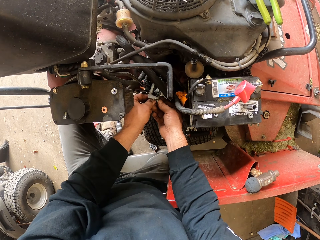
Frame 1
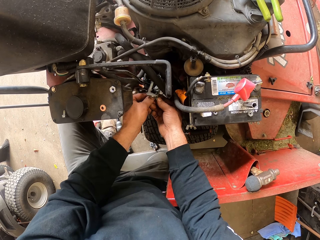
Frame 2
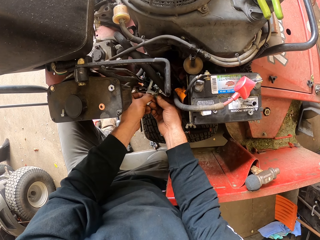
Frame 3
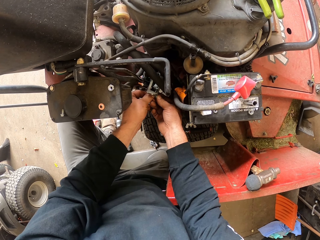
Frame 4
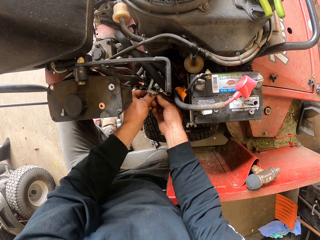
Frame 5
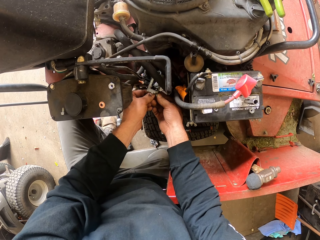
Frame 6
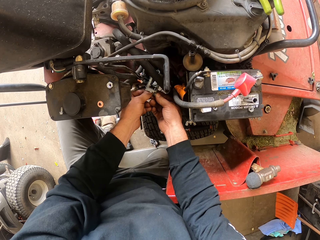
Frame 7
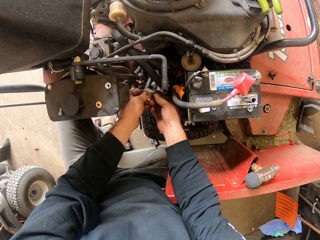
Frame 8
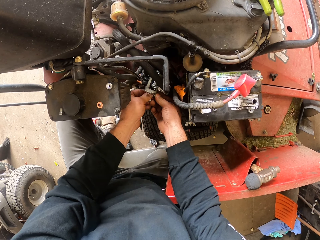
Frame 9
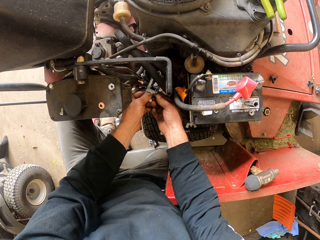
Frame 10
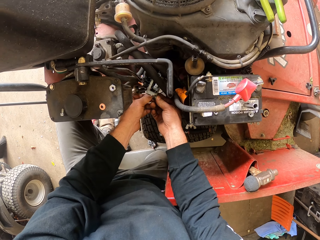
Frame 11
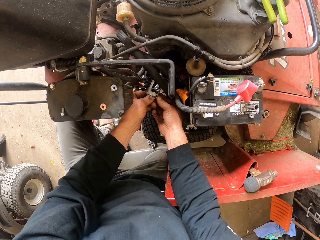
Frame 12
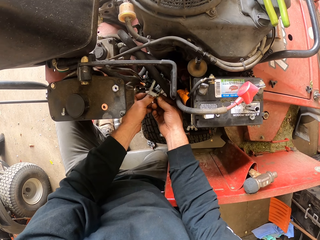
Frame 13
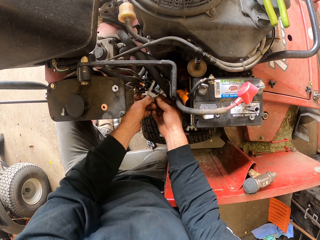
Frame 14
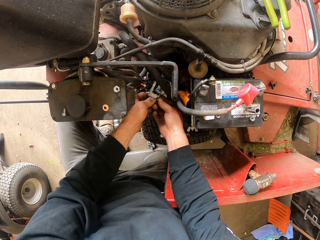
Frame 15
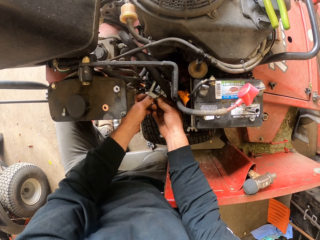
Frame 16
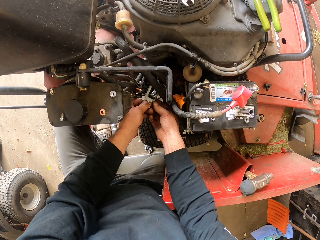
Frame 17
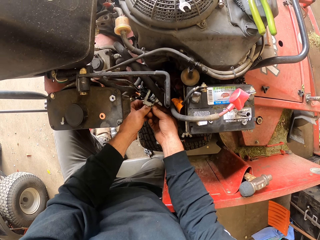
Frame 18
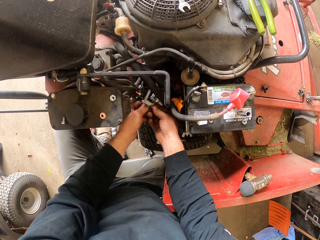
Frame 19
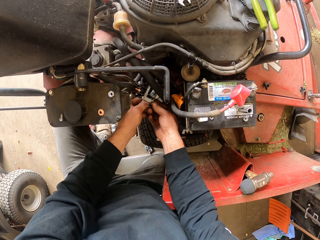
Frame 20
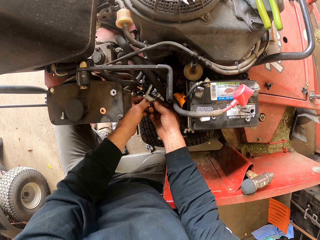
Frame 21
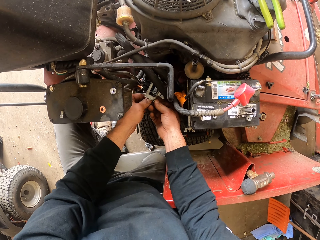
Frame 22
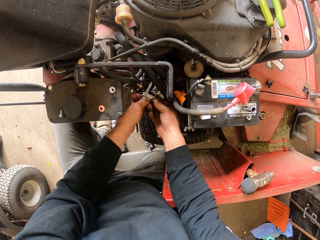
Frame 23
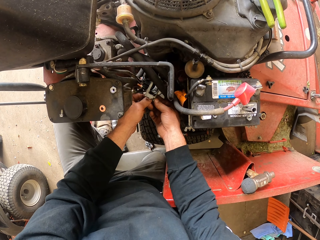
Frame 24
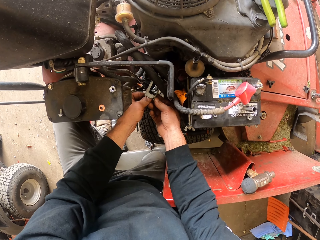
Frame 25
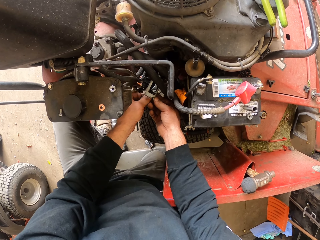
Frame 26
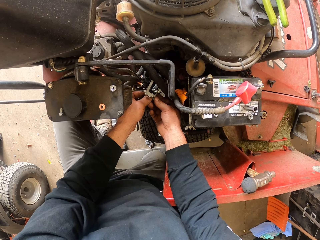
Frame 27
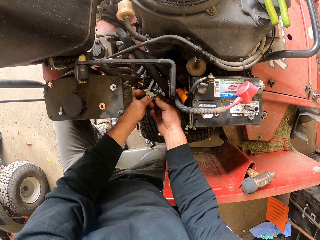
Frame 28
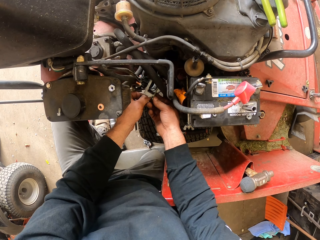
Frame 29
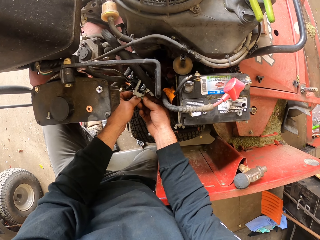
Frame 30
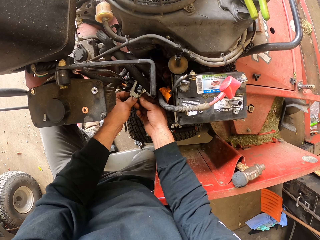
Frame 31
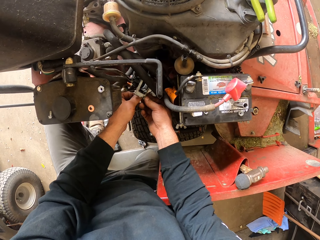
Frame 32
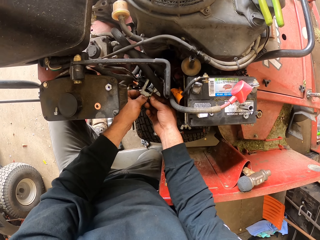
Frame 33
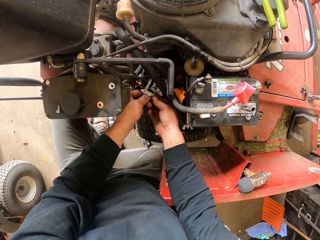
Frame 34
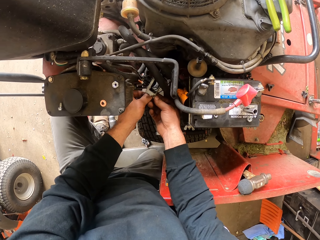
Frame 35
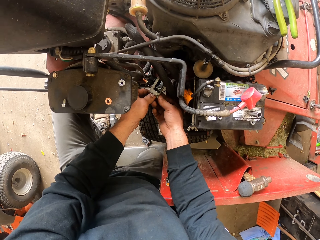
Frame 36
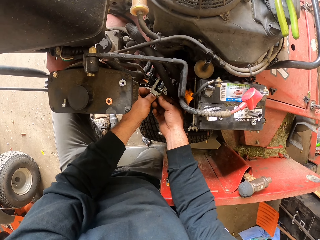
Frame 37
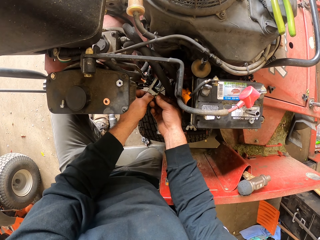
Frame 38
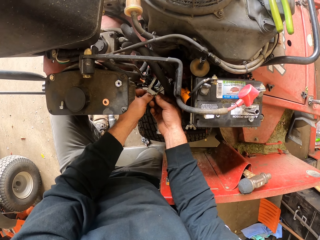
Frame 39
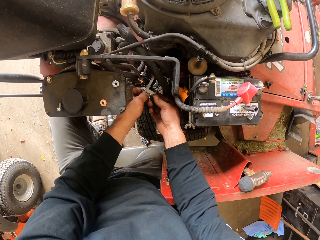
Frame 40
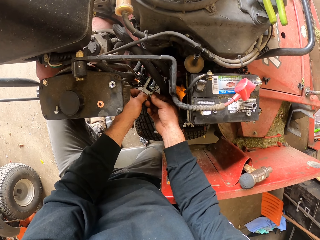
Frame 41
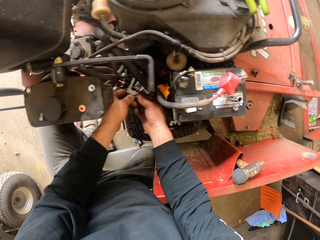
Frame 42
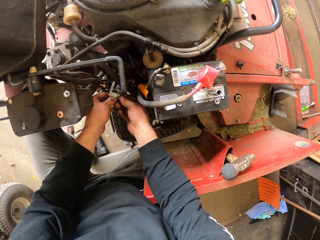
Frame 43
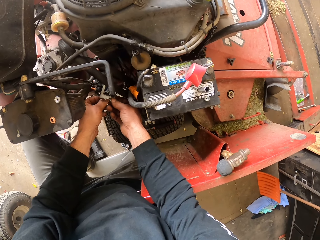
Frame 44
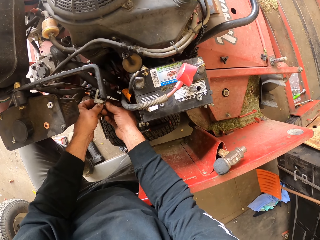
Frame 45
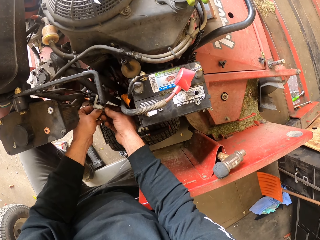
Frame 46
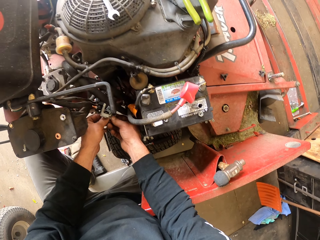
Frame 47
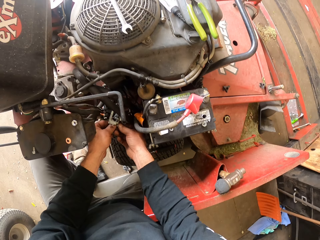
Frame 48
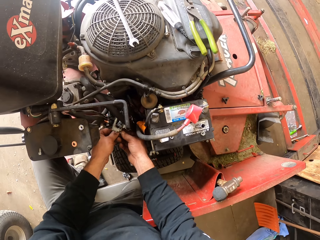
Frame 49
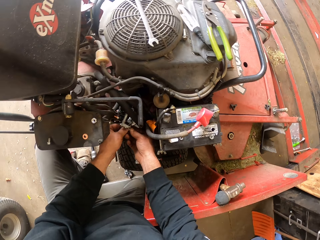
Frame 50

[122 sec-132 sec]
The camera wearer tightens a nut on the carburetor.

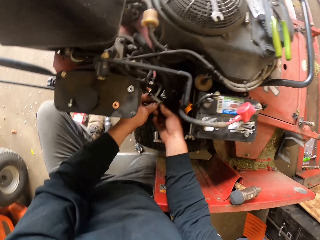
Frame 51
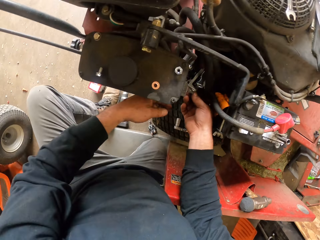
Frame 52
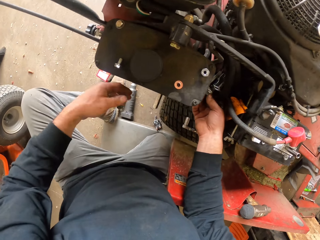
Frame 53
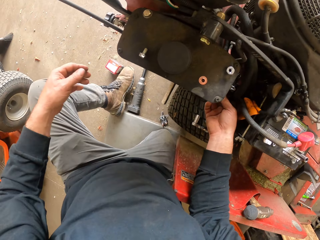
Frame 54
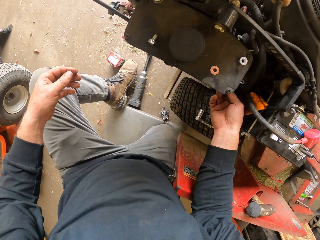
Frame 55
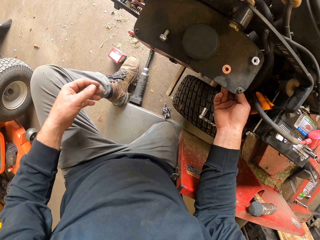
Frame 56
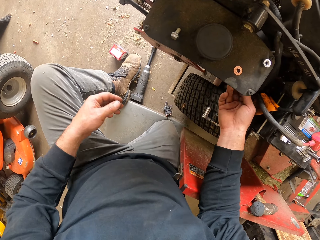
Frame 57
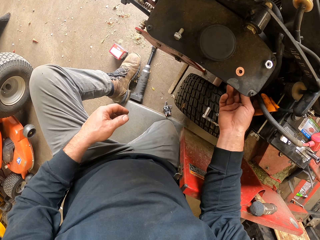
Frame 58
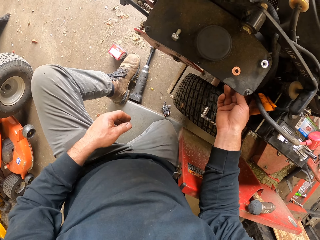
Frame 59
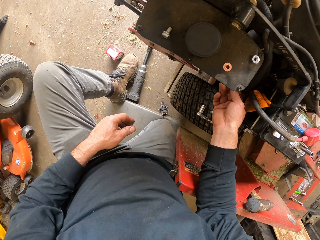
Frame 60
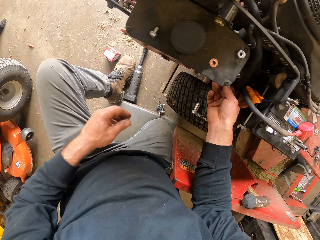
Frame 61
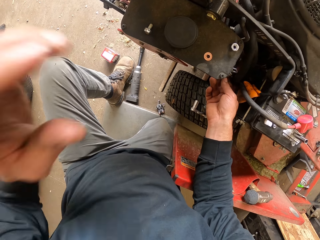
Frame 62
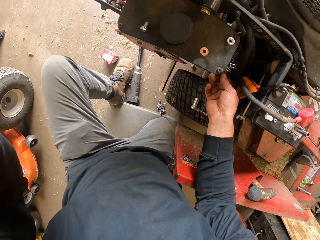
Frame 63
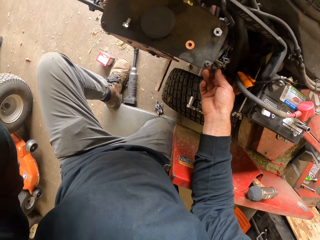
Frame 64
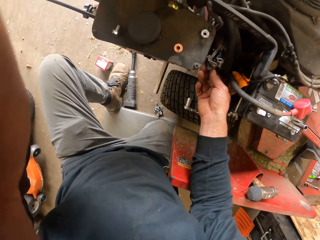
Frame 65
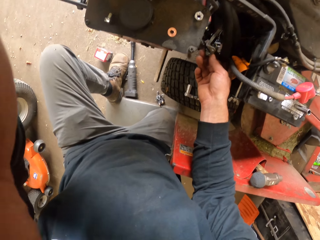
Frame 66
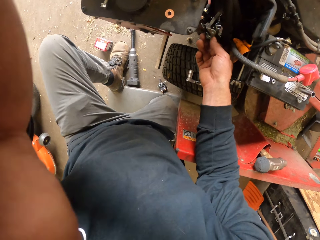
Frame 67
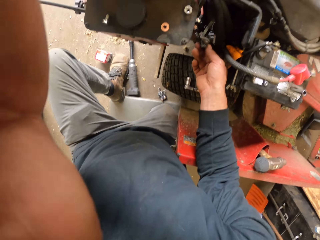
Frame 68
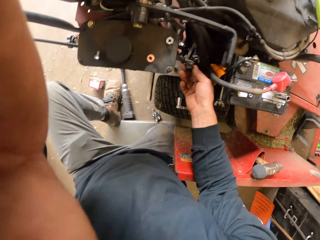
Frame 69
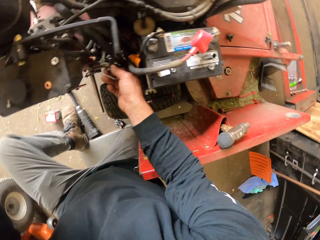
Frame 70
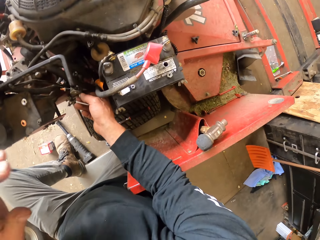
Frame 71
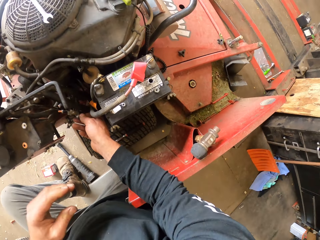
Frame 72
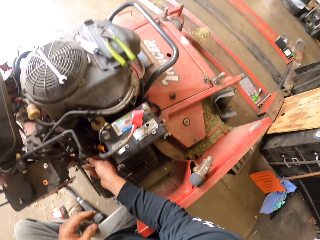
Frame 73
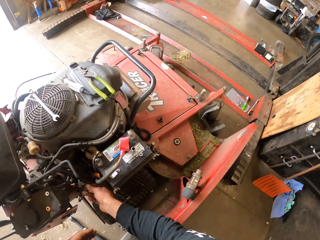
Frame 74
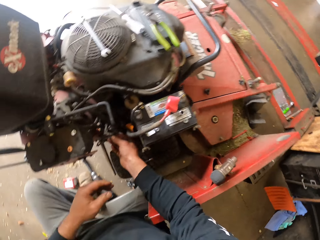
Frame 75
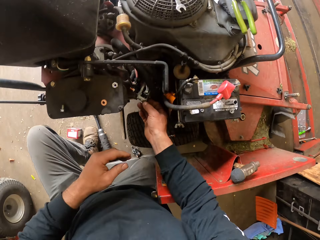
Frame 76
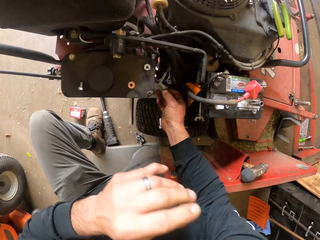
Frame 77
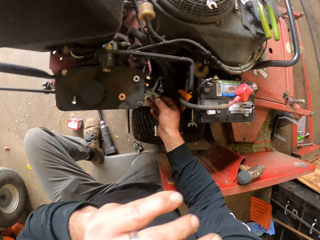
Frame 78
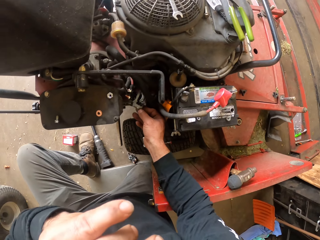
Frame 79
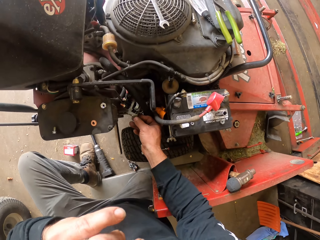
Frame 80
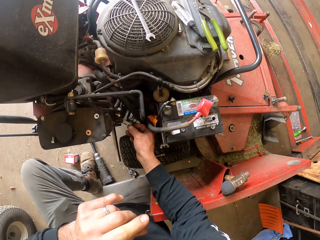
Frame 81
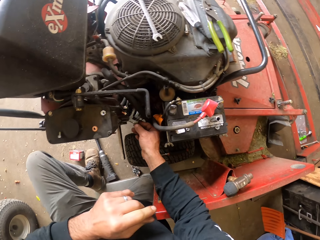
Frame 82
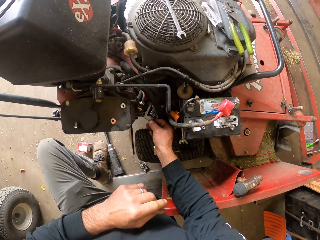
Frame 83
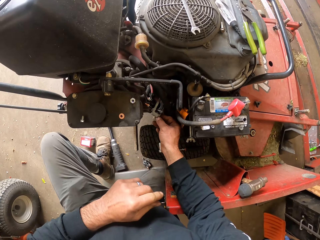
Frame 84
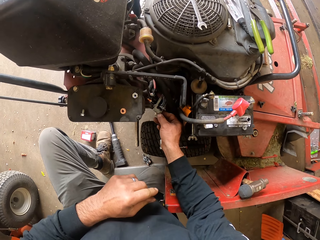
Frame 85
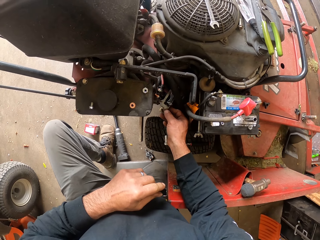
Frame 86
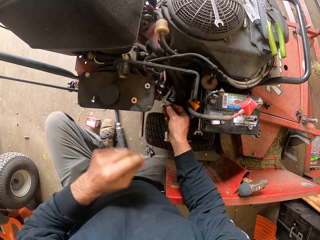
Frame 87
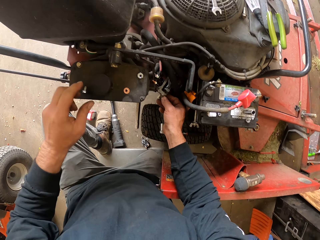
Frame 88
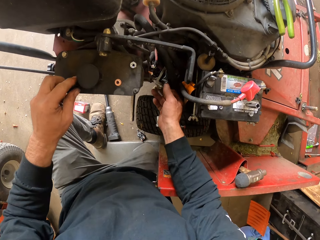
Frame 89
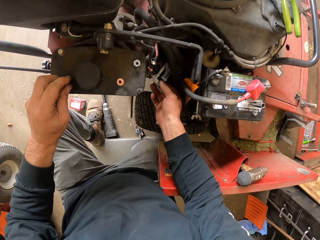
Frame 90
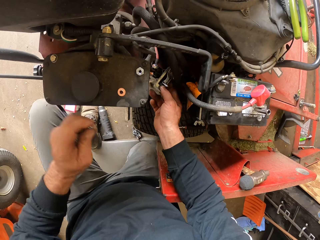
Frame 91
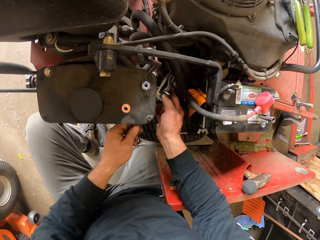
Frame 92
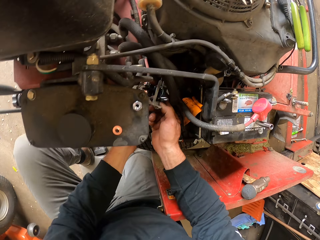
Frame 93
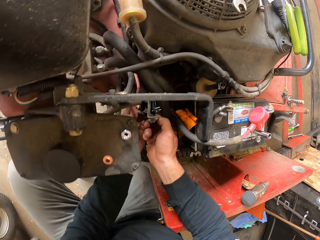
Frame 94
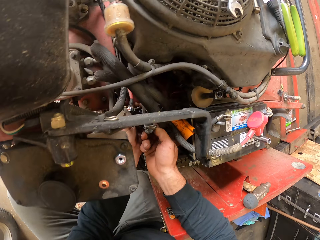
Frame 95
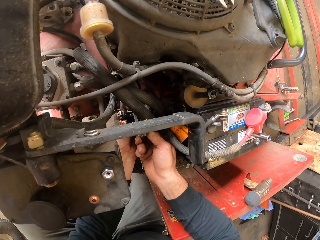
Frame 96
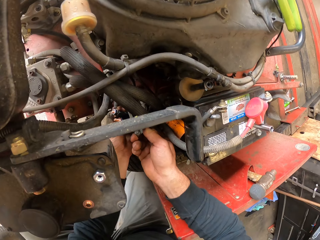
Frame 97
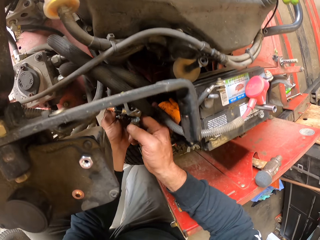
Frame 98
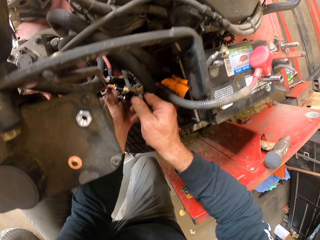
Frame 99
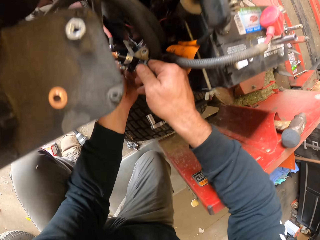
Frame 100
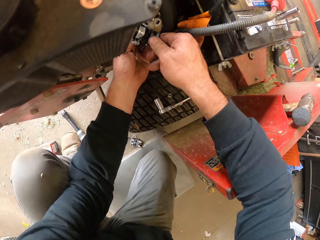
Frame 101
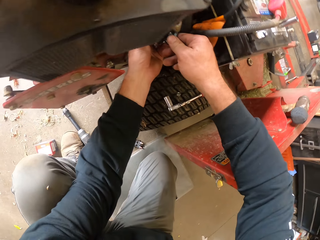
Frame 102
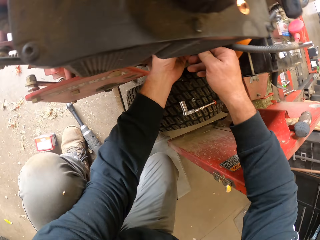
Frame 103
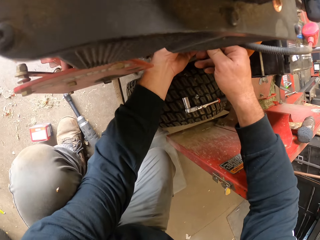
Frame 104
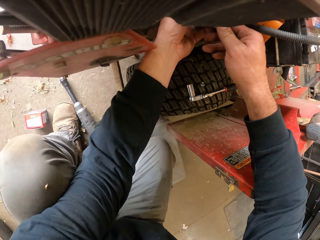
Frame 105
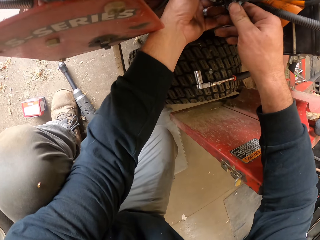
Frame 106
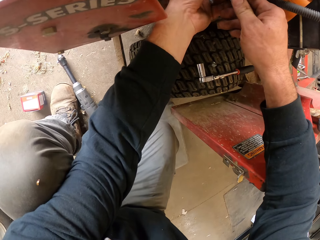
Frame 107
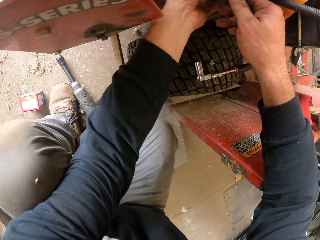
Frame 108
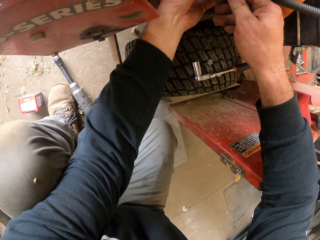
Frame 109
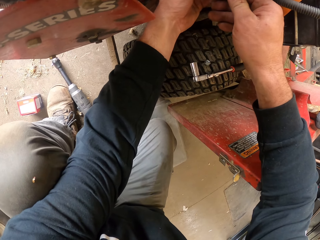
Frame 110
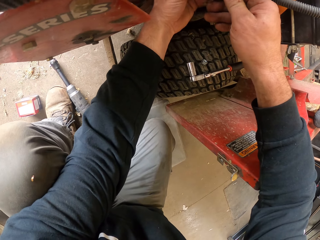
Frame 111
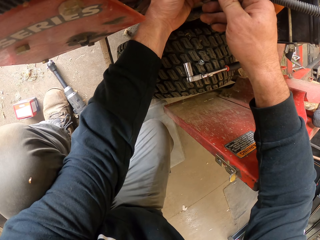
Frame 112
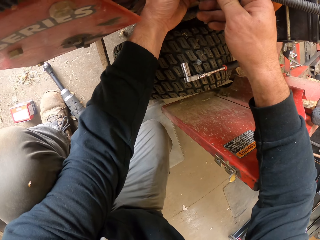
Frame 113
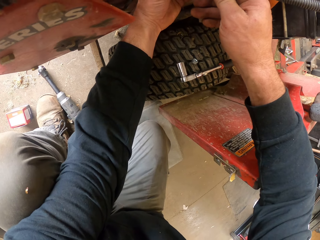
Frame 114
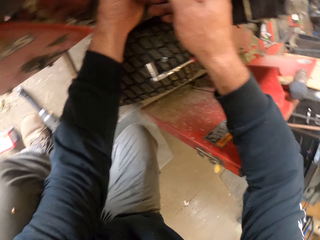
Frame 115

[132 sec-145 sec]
The camera wearer scratches his face. He picks up a bolt from the lawn tractor. He inserts the bolt into the carburetor. He fixes the lawn tractor.
